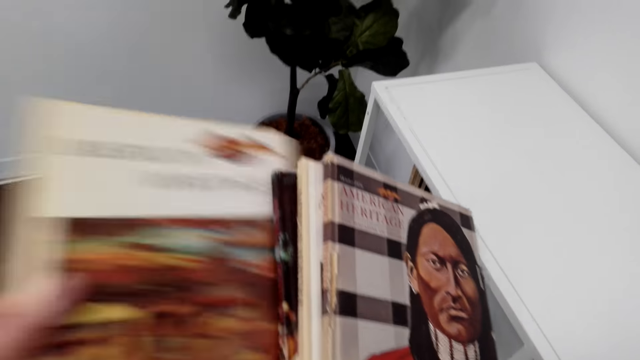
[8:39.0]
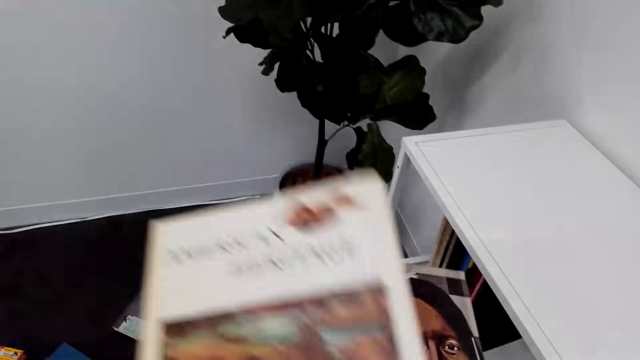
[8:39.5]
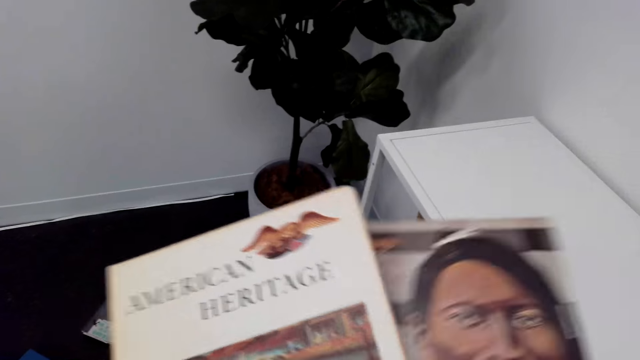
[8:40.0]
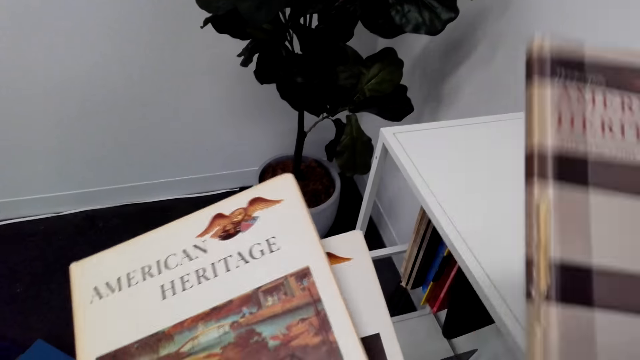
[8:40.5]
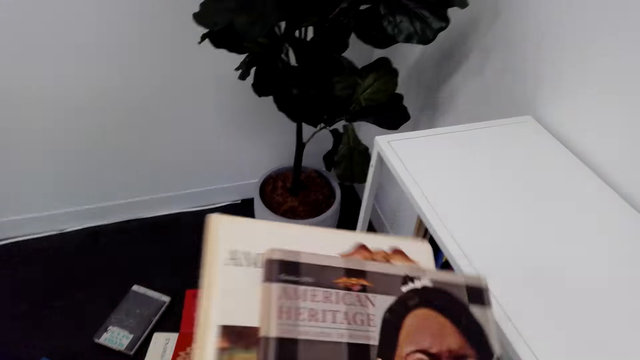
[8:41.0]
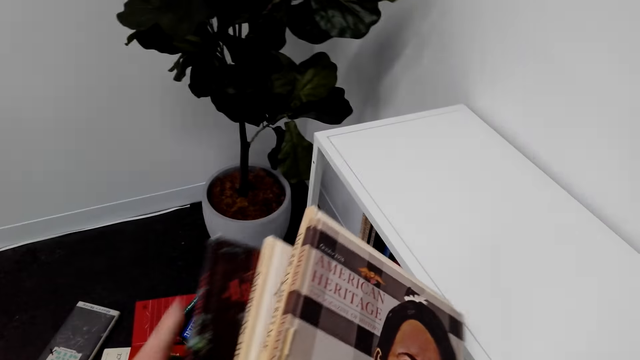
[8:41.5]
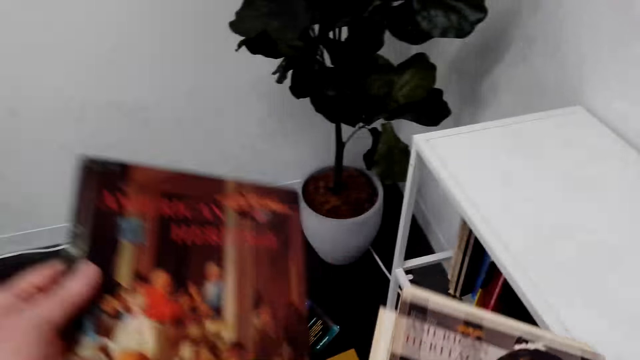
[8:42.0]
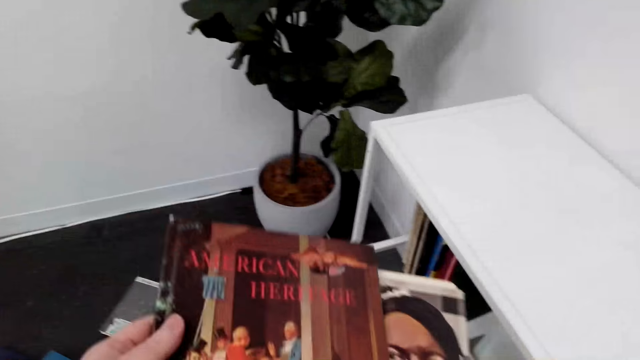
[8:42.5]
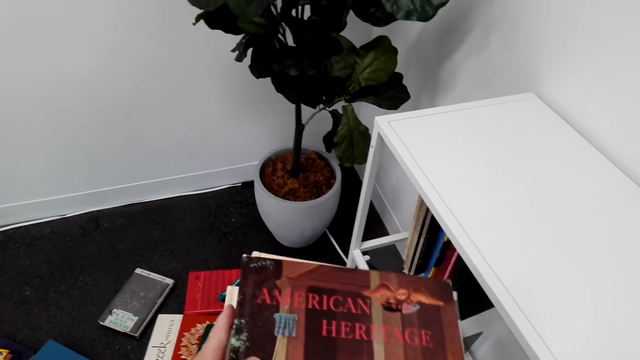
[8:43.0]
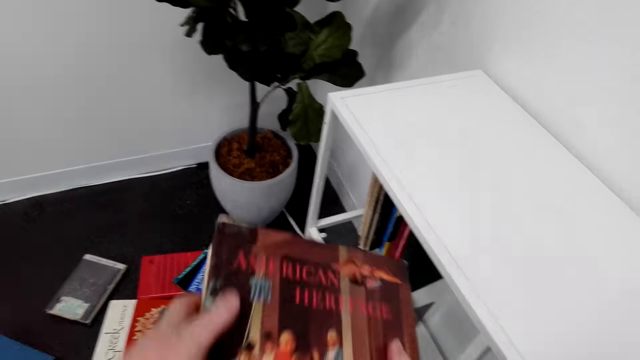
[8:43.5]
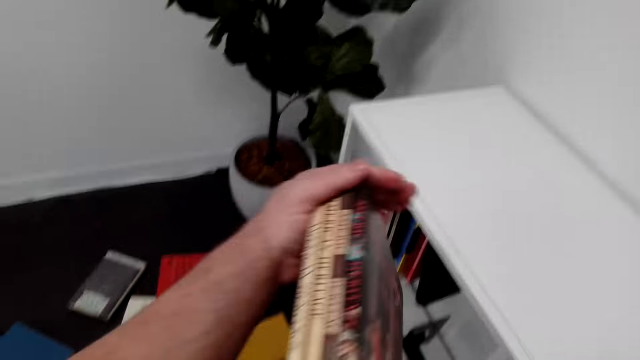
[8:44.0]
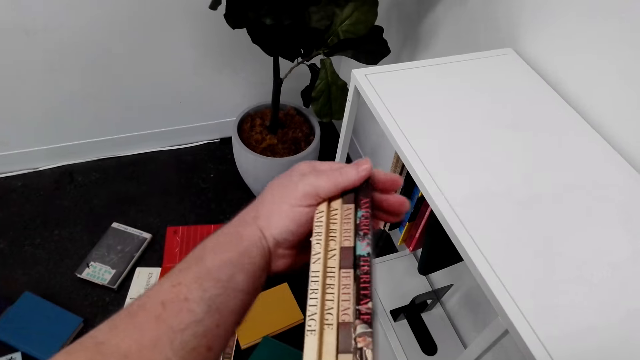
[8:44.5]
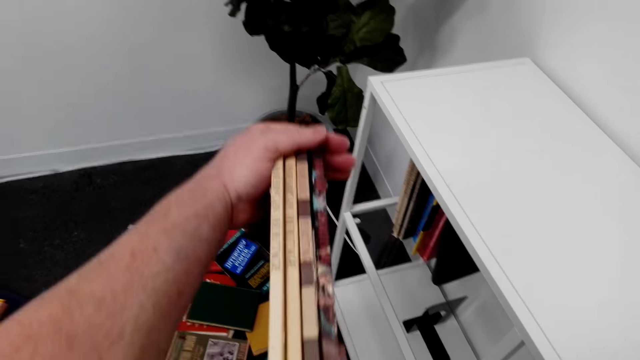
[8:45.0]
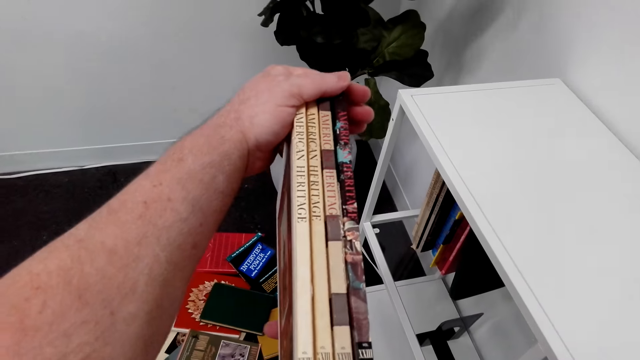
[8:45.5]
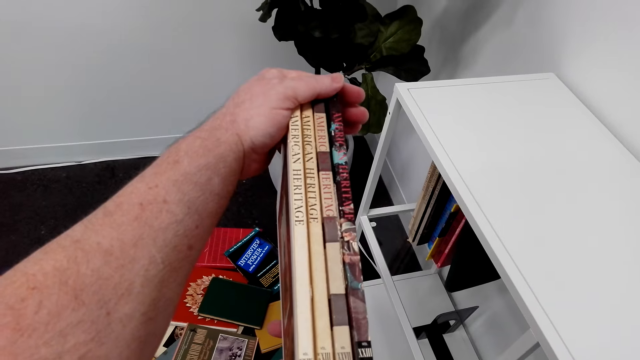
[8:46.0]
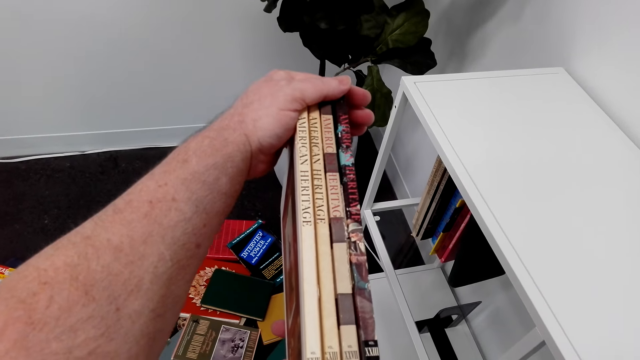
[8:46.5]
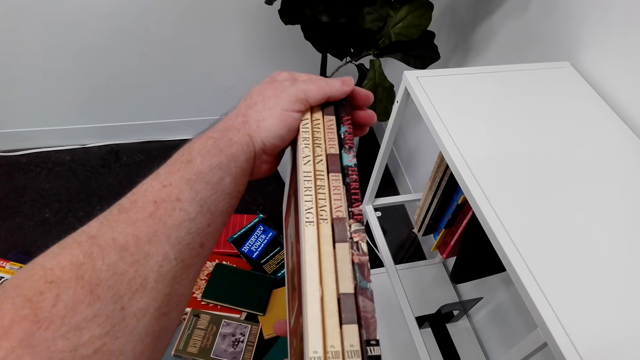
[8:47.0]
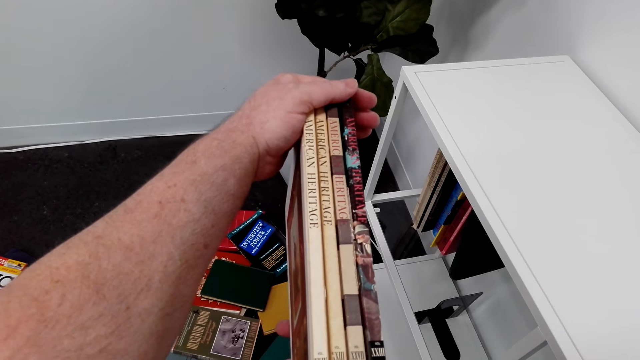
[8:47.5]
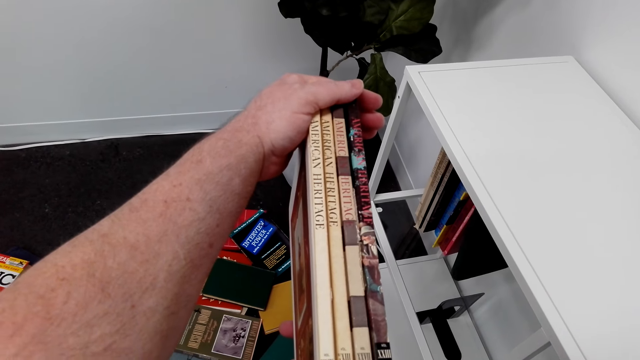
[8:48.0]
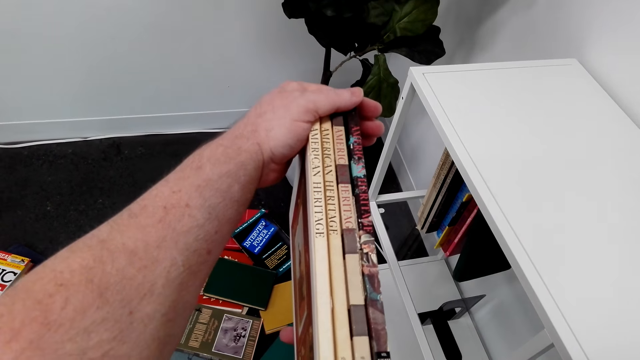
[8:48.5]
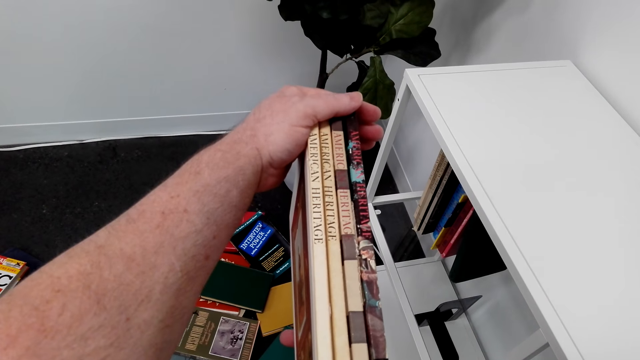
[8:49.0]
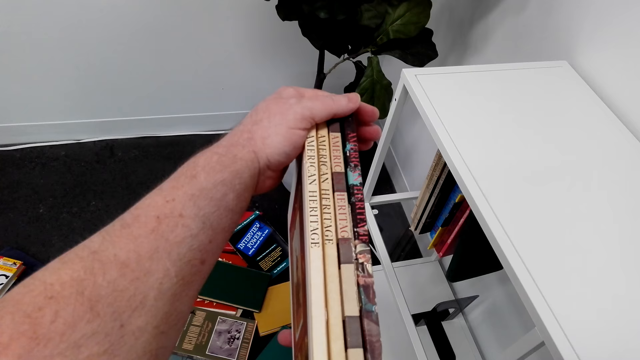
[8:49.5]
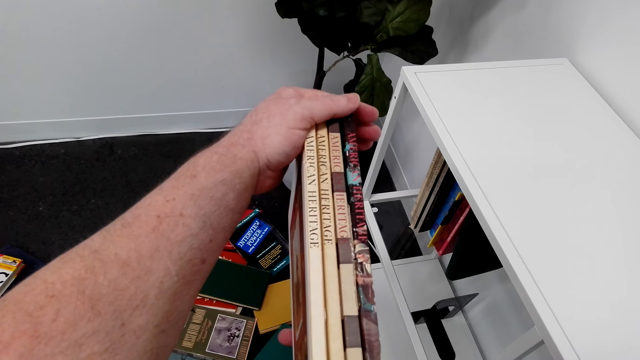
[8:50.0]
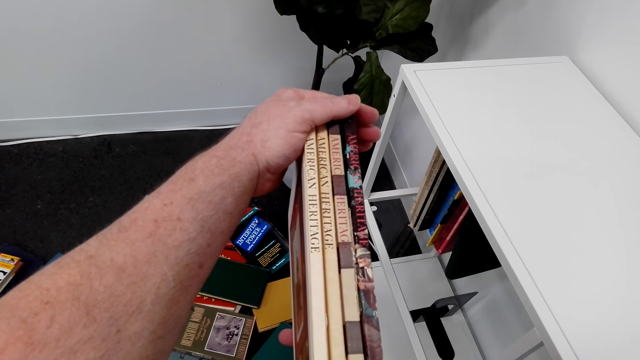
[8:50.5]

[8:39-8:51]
The camera wearer selects the books. They hold the books.

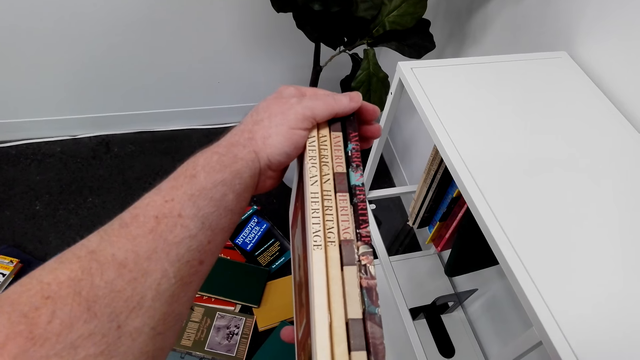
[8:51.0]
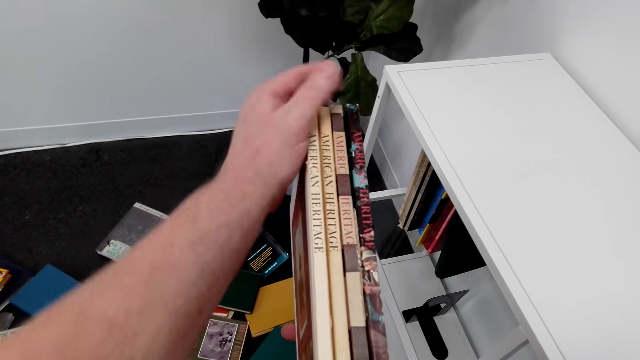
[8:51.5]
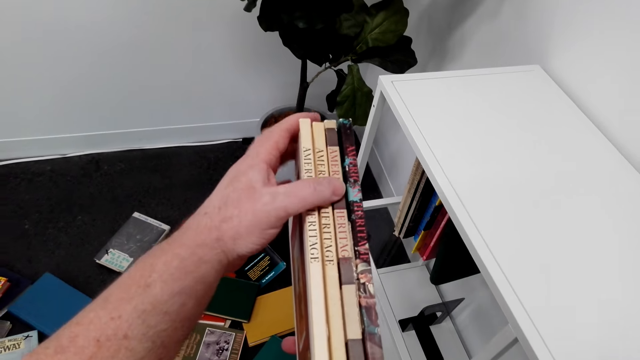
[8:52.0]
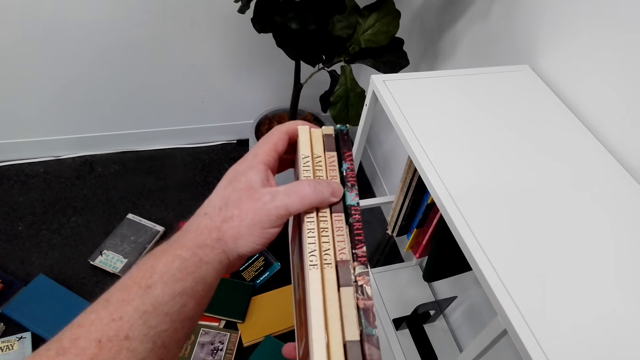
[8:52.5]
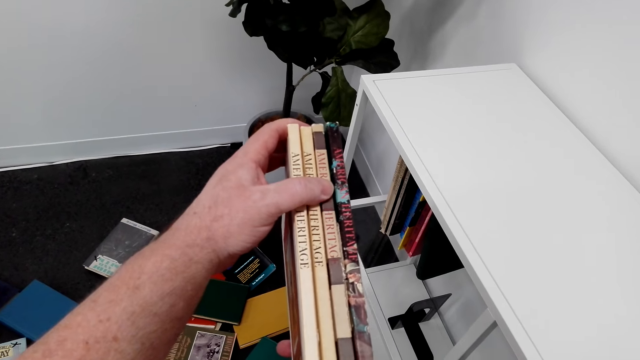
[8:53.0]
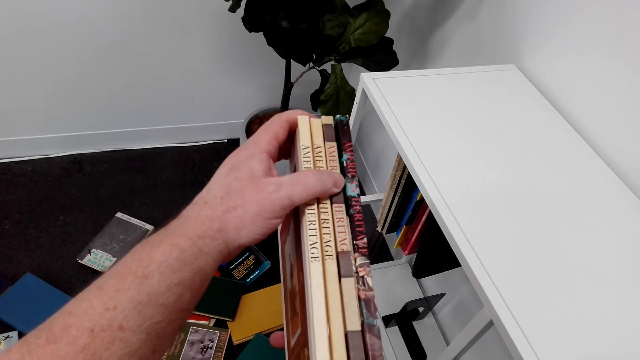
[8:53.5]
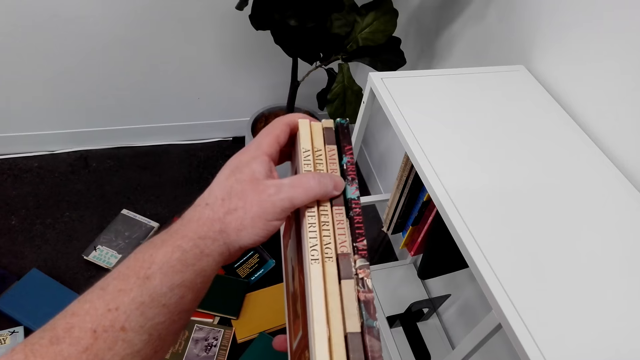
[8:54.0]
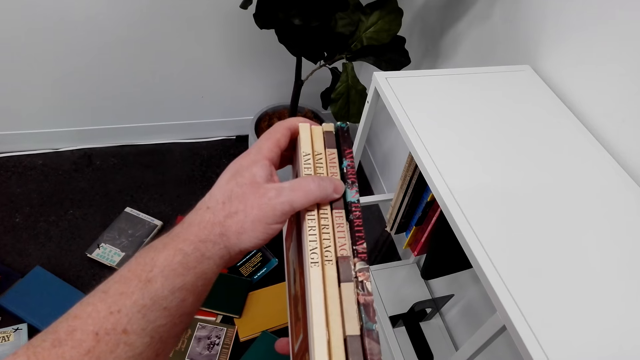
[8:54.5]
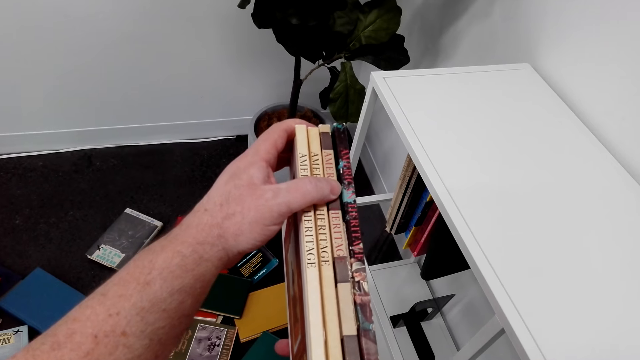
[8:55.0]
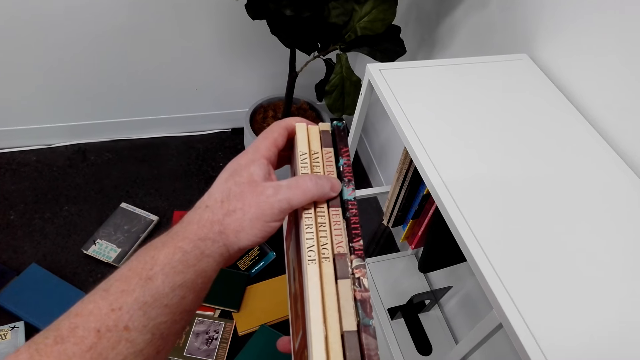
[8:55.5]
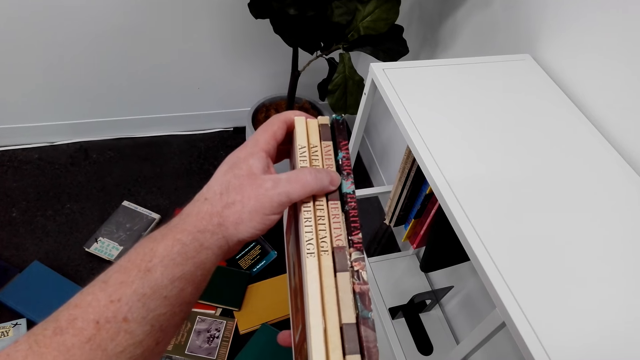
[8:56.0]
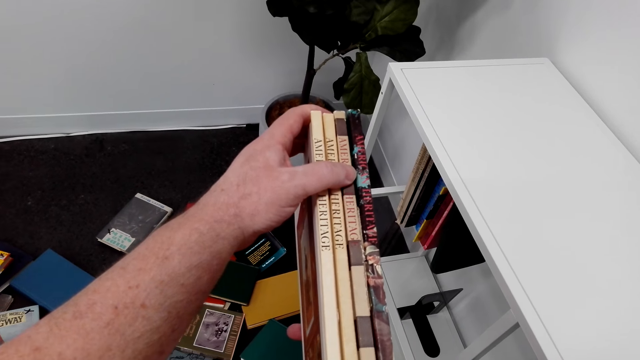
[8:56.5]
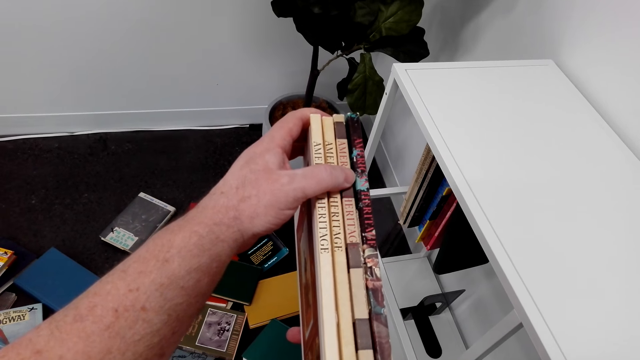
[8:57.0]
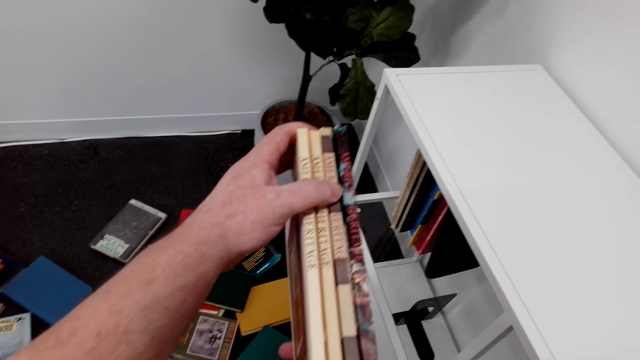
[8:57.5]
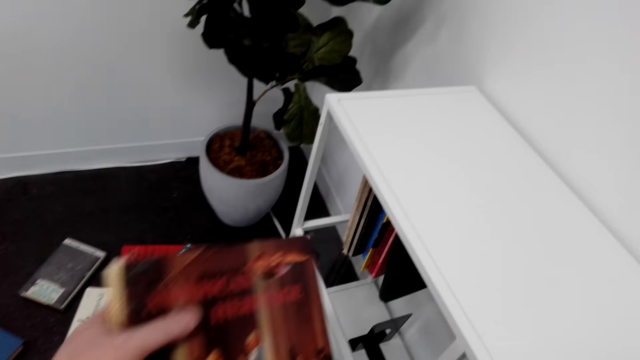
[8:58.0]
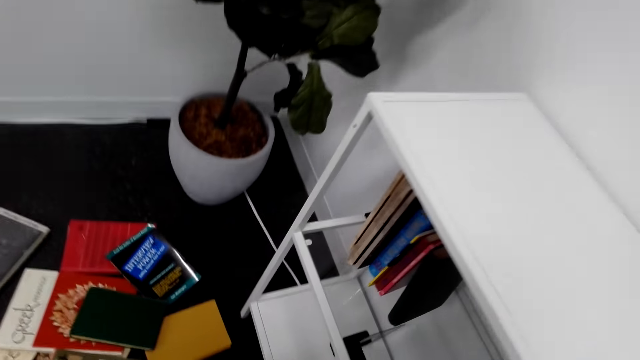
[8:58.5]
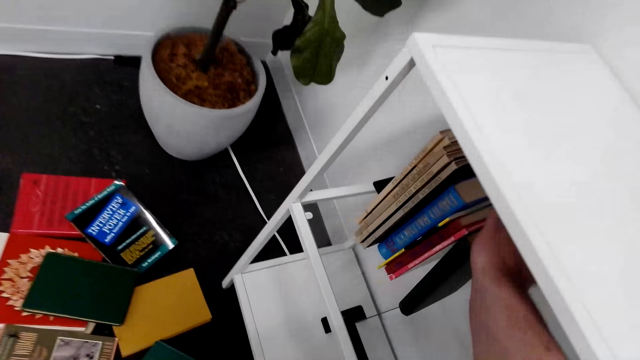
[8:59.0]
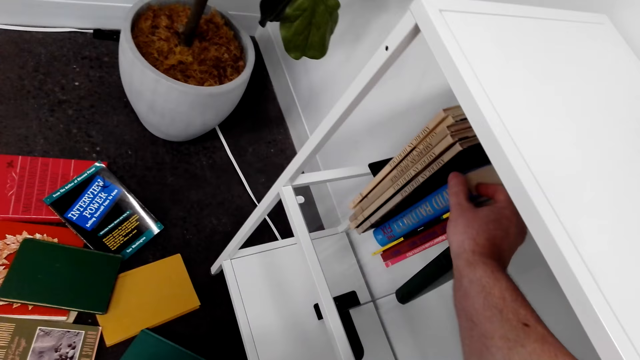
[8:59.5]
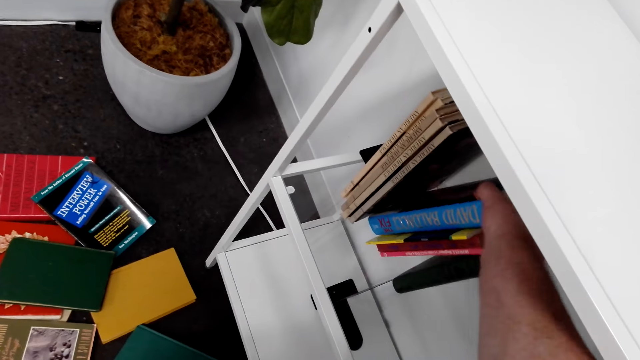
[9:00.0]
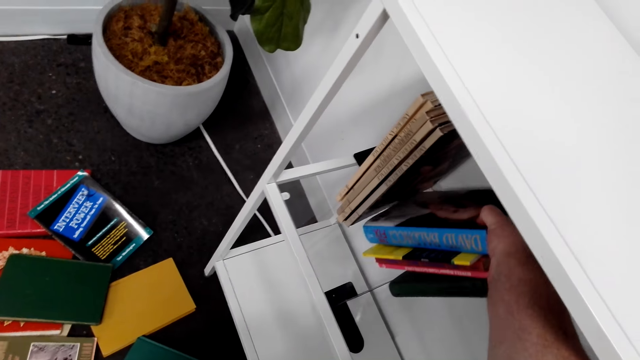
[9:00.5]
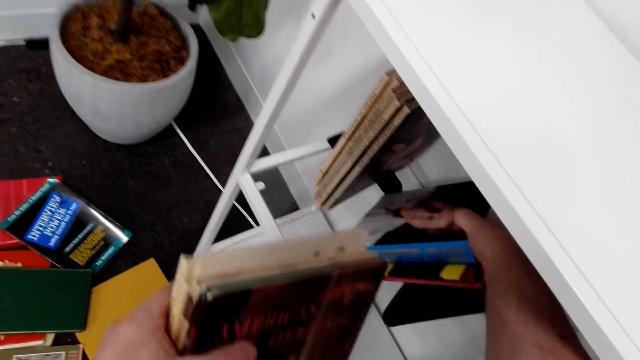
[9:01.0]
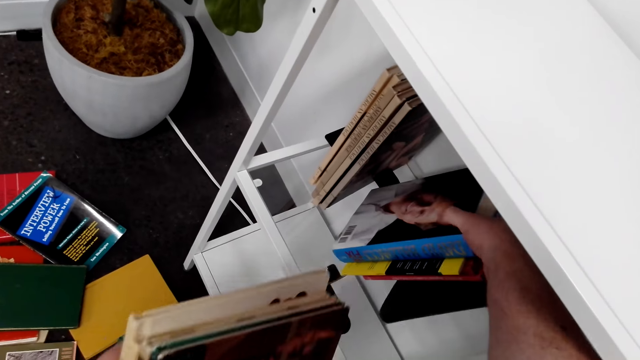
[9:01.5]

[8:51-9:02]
The camera wearer squeezes books from the shelf.
